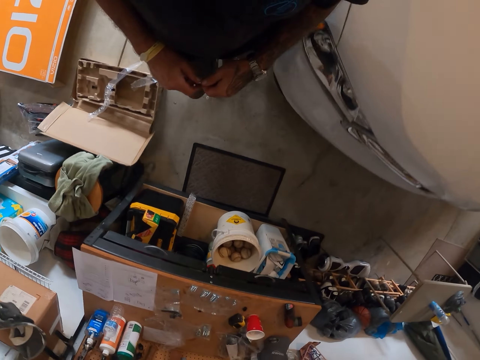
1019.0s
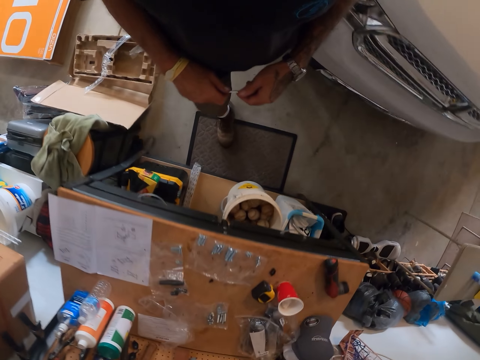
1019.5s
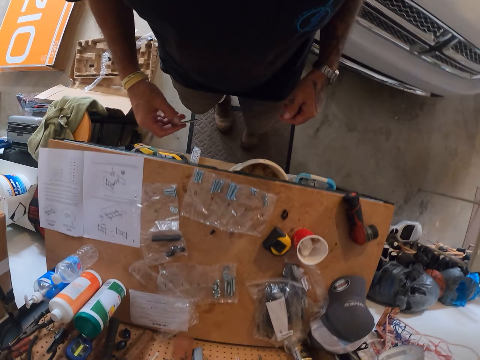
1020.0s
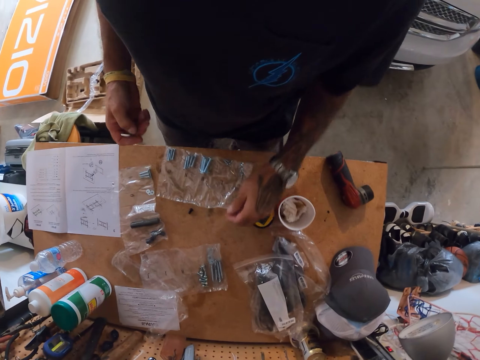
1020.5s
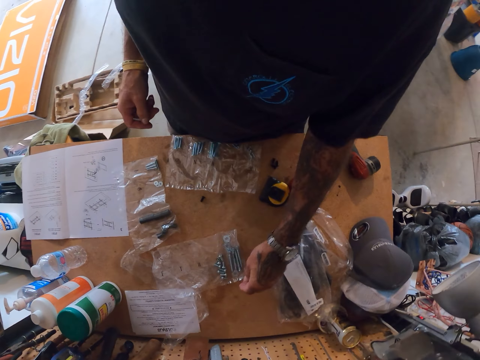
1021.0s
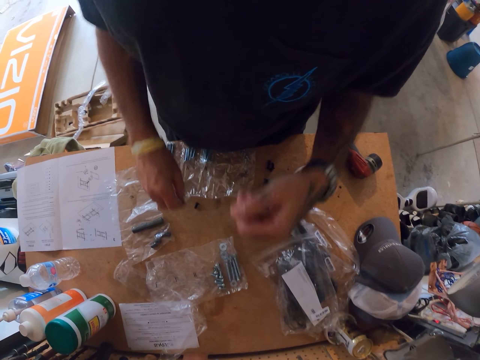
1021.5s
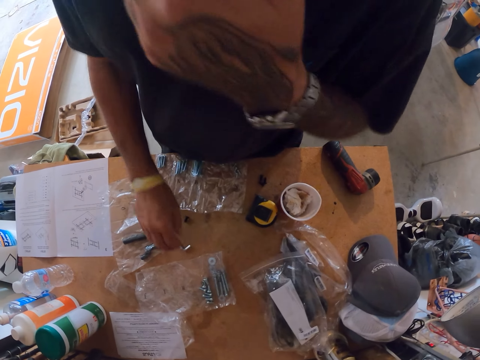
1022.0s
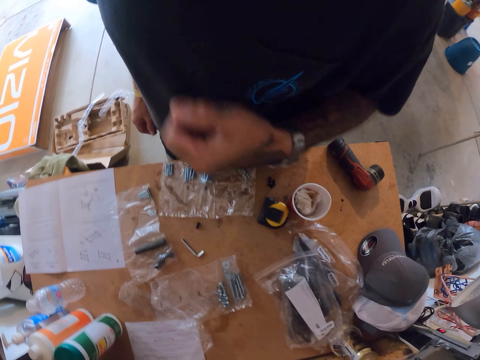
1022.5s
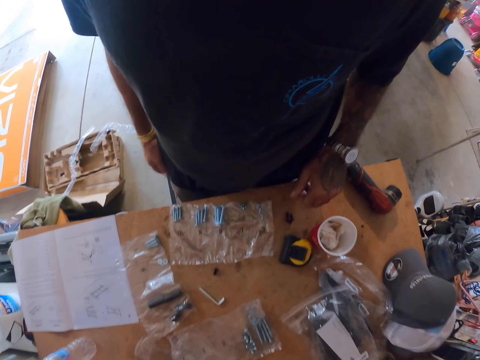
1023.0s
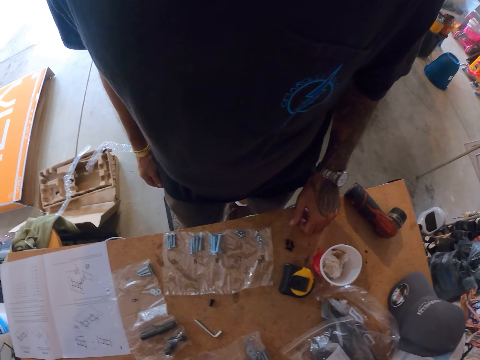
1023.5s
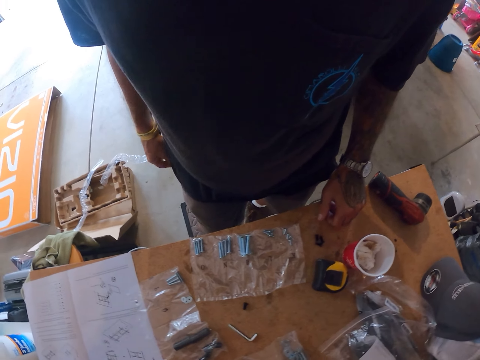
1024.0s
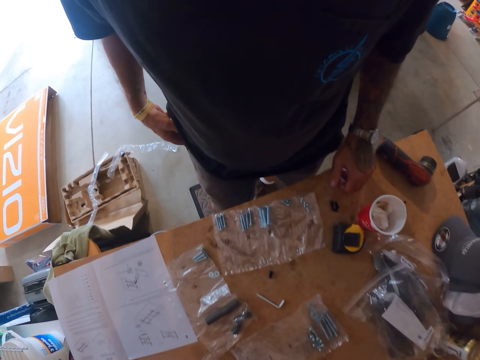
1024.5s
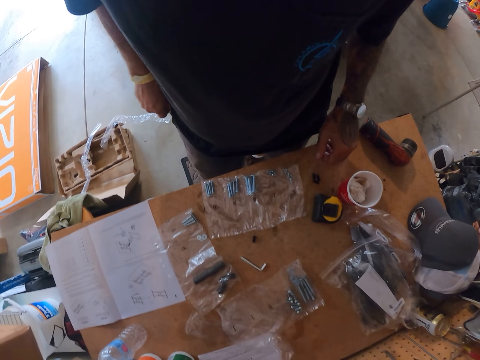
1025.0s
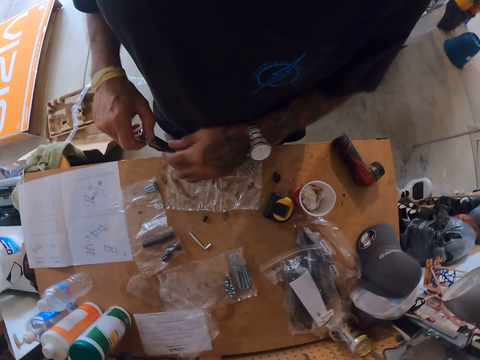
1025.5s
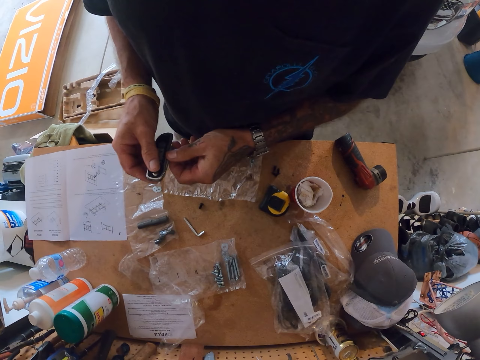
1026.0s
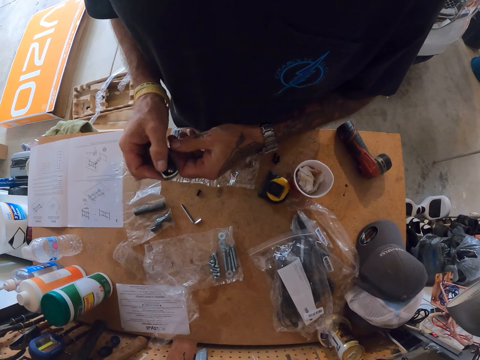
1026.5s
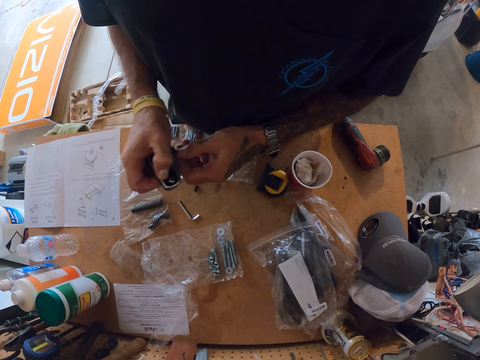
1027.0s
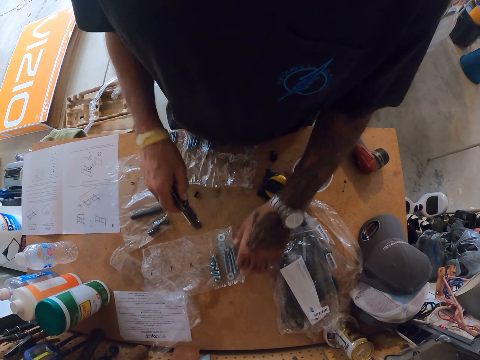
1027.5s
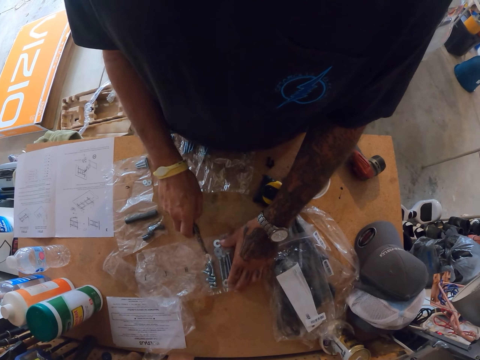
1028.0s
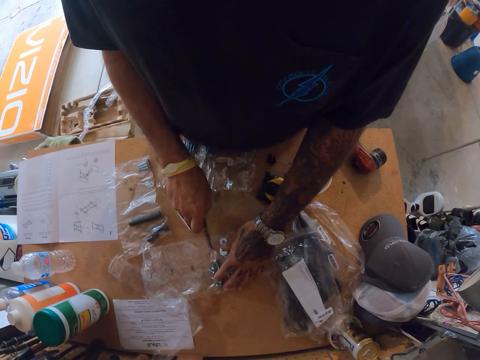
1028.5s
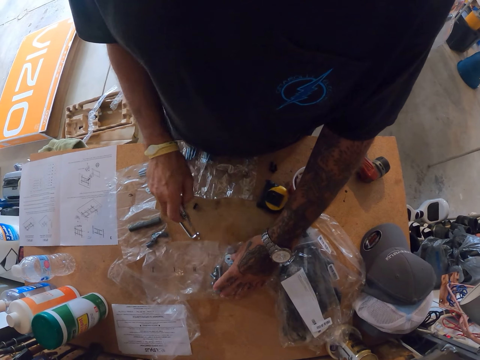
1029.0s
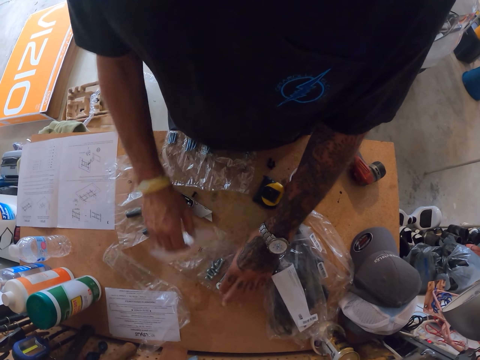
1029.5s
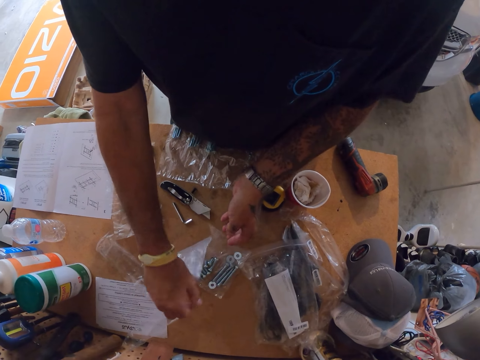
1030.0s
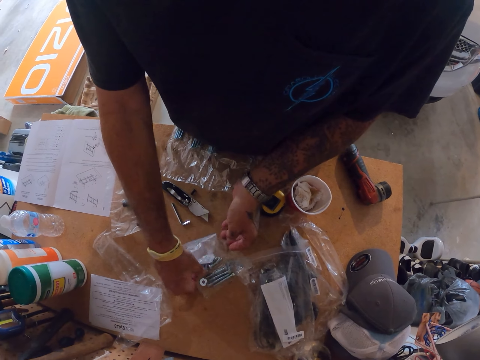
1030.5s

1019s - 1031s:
The camera wearer stands near a table. He puts a nut on the table. He puts the offset screwdriver on the table. He scratches his face. He stares at the tools on the table. He removes the utility knife from his pocket. He folds the utility knife in his hands. He cuts the nylon packet of screws with the utility knife.

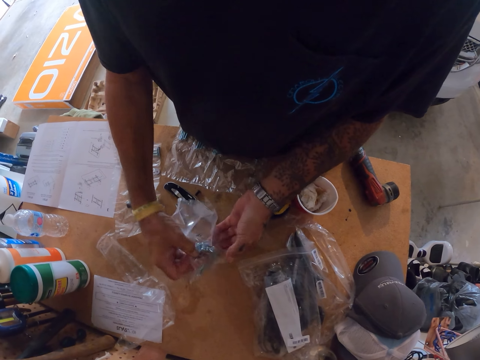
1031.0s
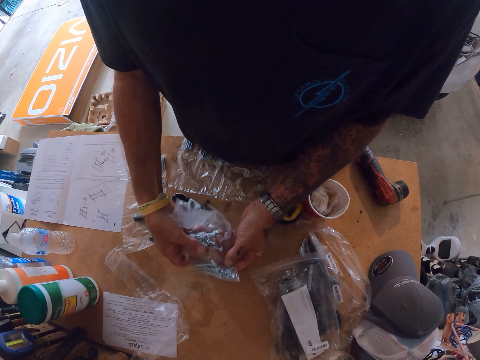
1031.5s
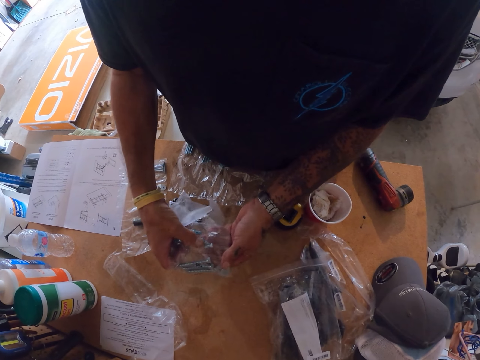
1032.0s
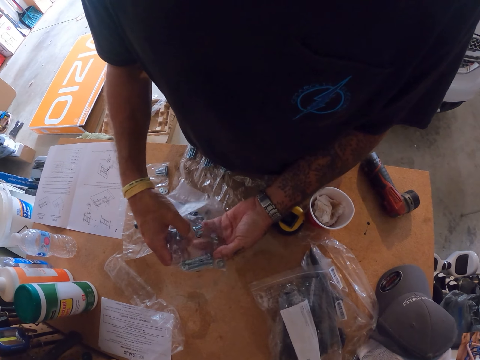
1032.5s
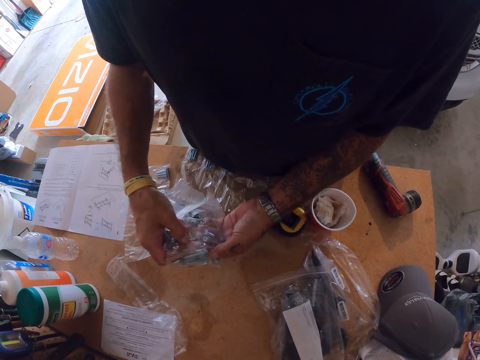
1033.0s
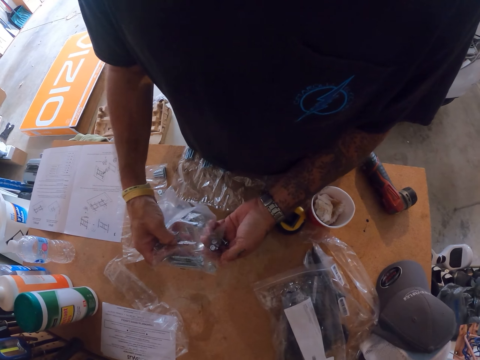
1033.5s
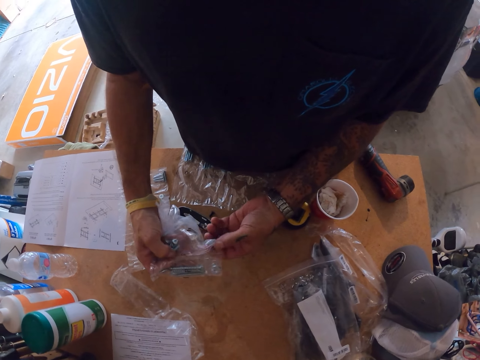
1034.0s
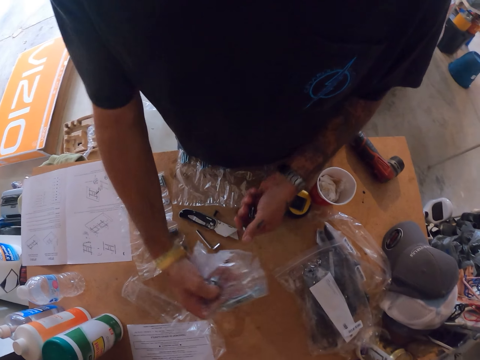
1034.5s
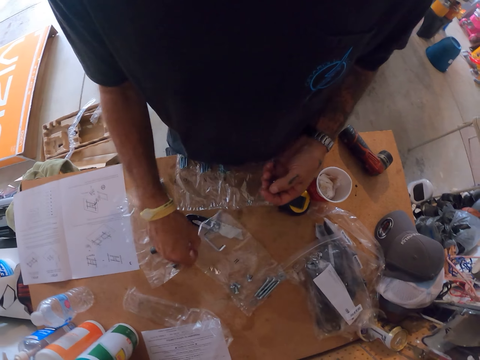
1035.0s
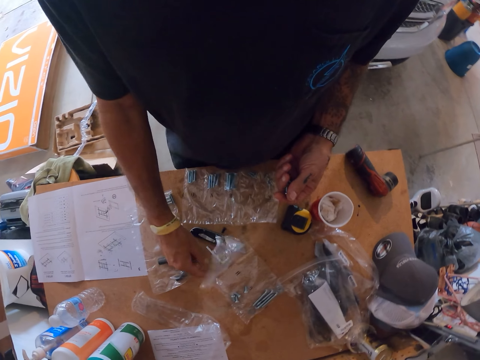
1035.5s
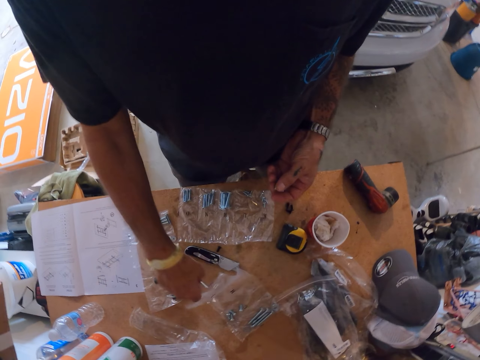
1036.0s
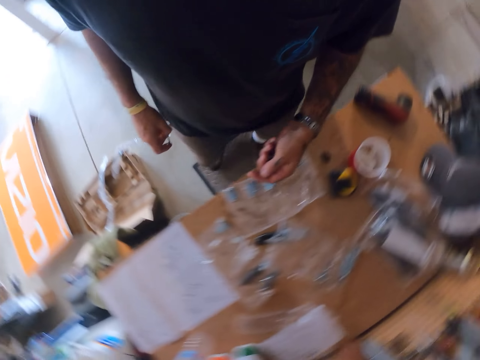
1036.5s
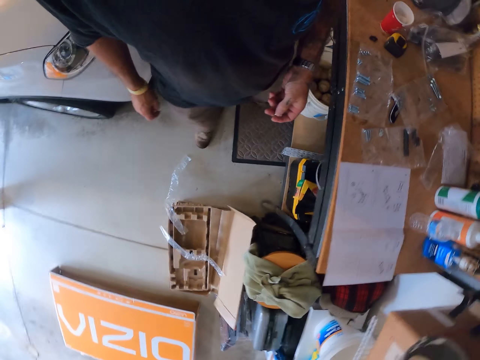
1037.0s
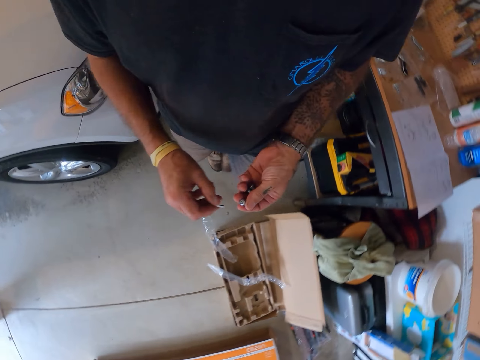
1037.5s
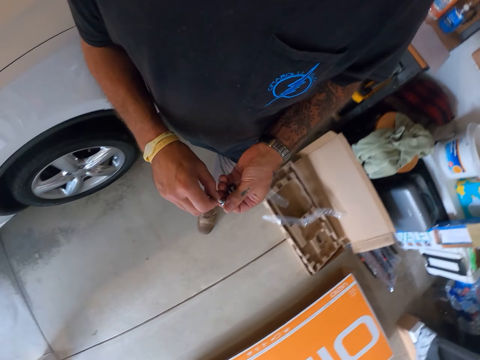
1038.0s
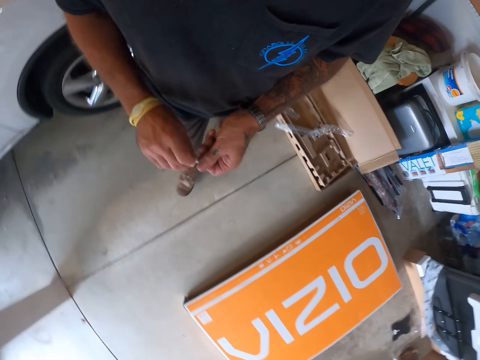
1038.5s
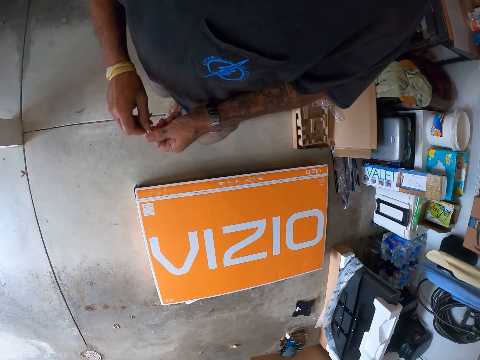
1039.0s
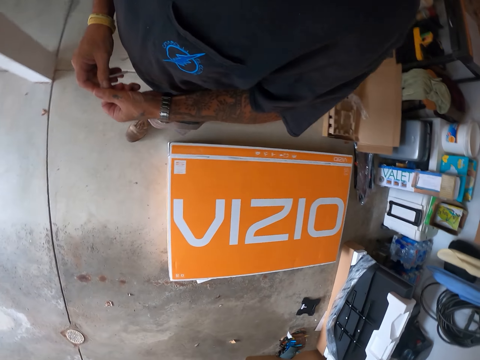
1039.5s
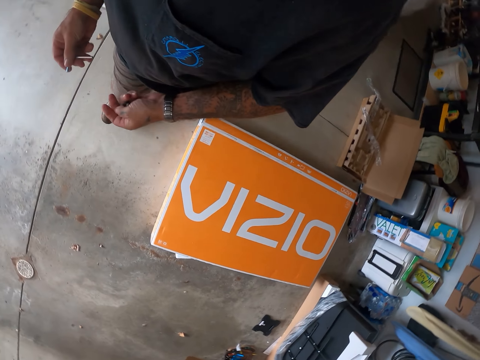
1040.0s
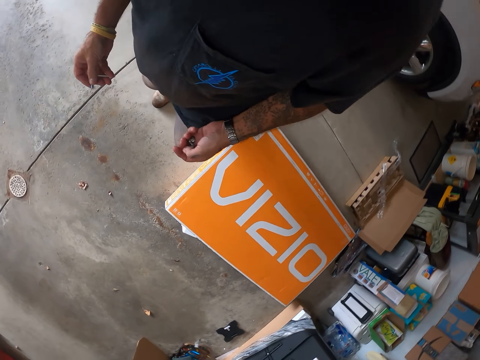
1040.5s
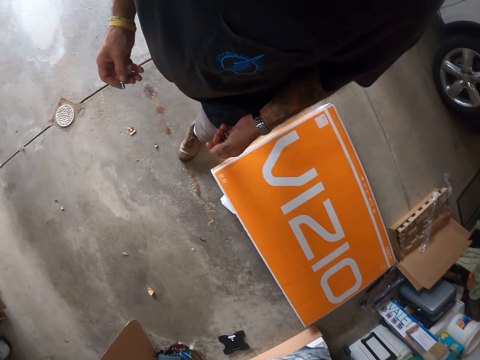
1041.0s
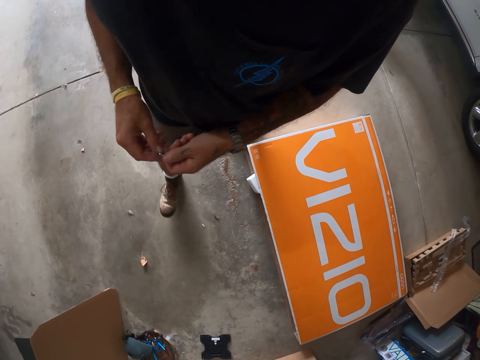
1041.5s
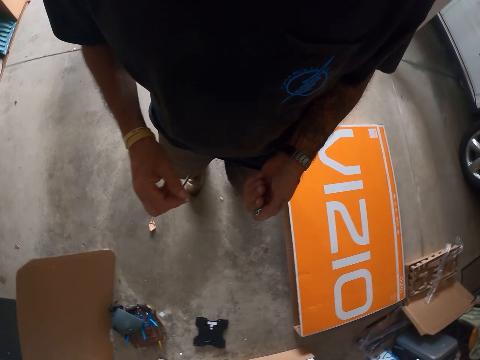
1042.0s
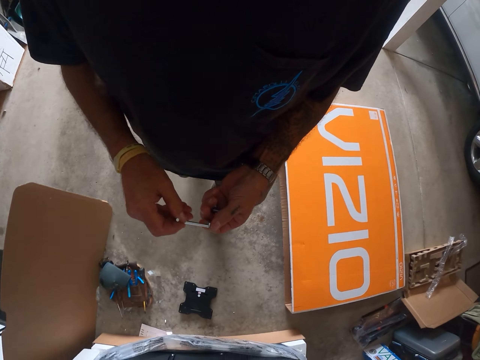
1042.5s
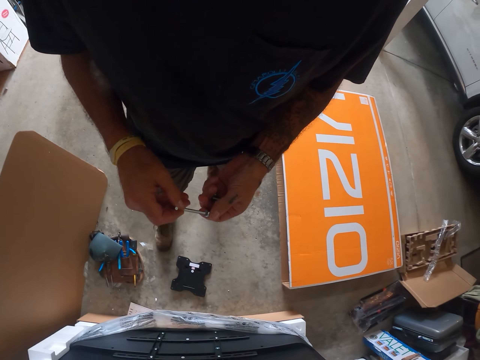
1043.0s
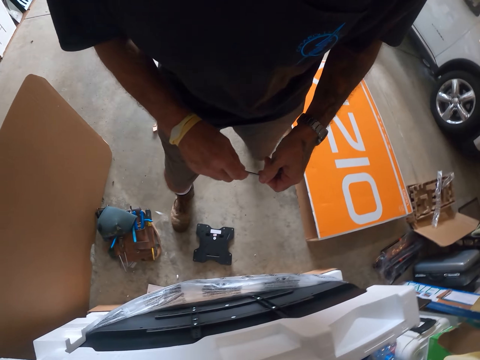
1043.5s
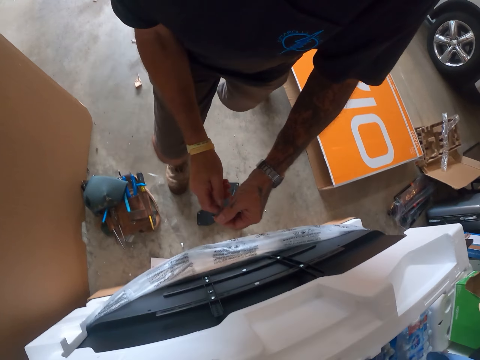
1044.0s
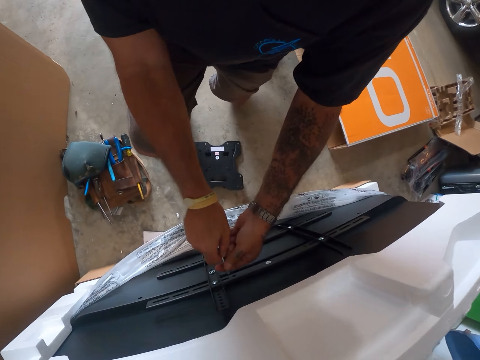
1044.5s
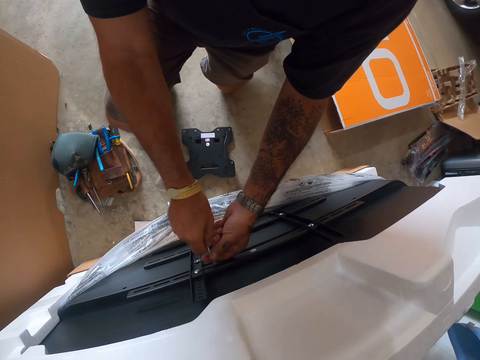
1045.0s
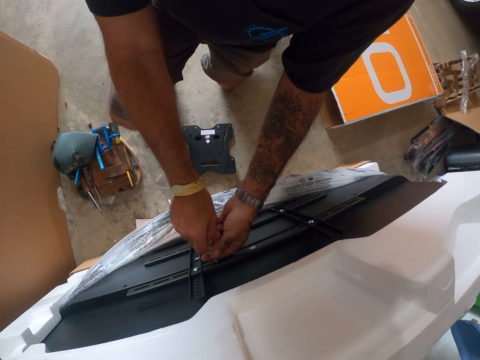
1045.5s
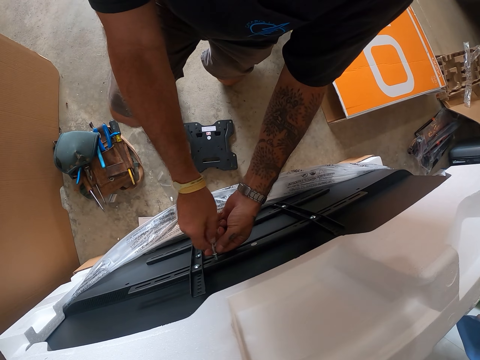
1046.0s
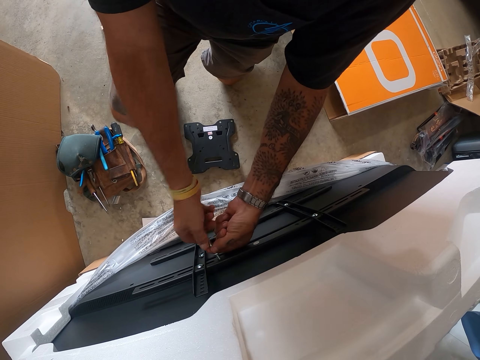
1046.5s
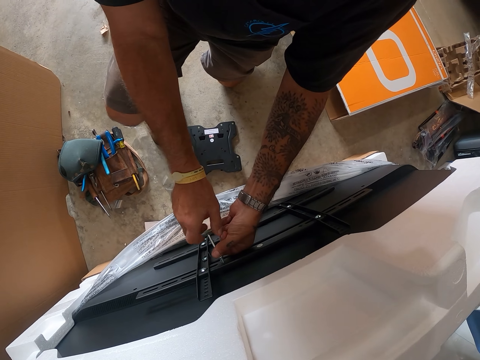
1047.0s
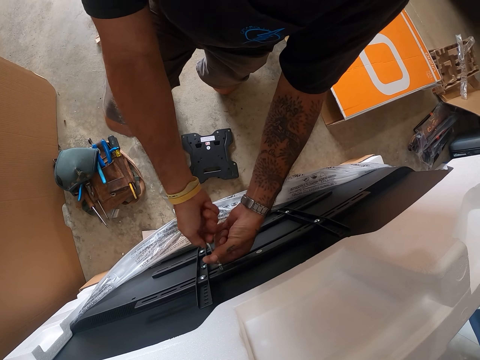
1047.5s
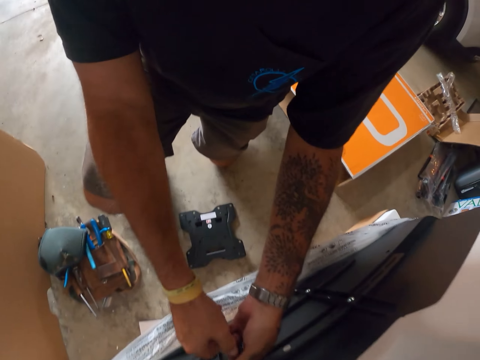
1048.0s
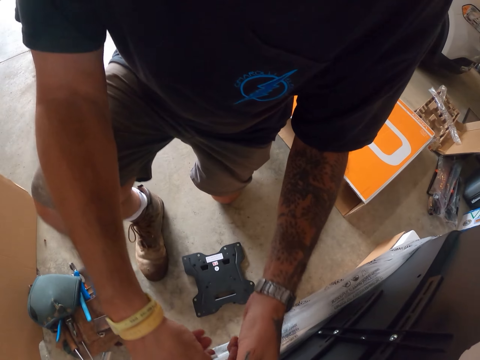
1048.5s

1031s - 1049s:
The camera wearer takes nuts and a screw from the nylon. He puts the screws in his hand. He takes a bolt. He picks up the offset screwdriver from the table. He looks around the workshop. He walks around the workshop. He connects the screw with the offset screwdriver. He fixes a washer on the bolt. He tightens the screw on the TV wall mount with the offset screwdriver.
